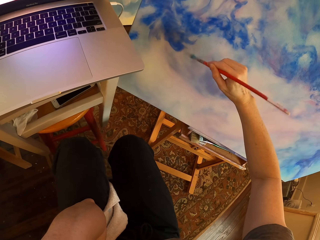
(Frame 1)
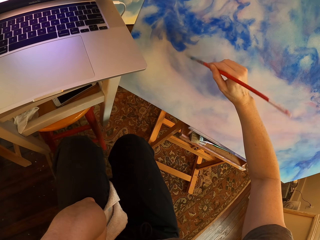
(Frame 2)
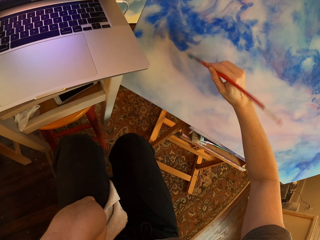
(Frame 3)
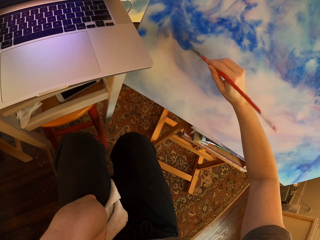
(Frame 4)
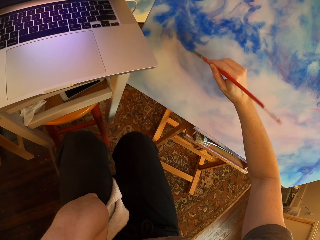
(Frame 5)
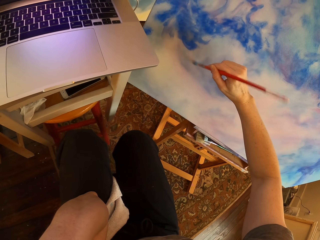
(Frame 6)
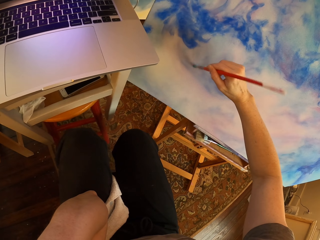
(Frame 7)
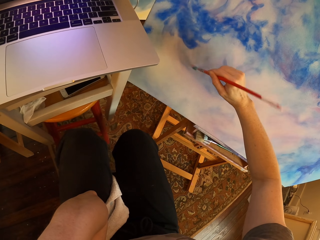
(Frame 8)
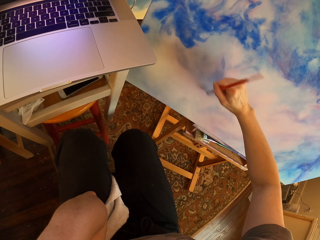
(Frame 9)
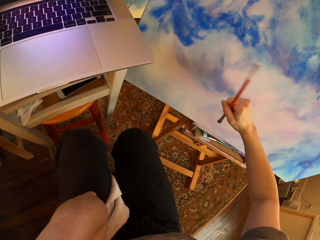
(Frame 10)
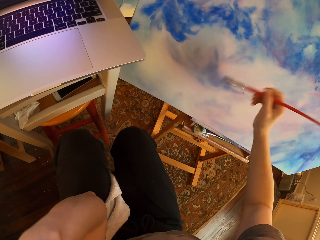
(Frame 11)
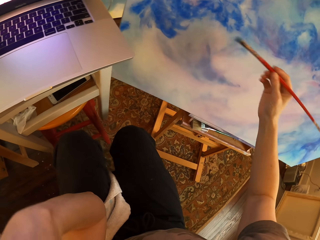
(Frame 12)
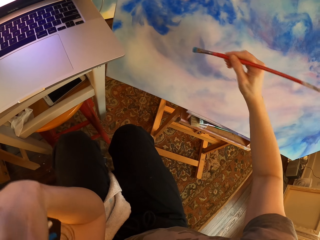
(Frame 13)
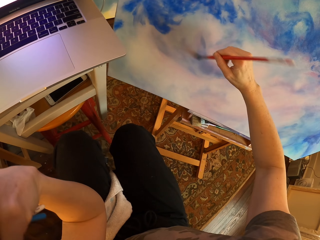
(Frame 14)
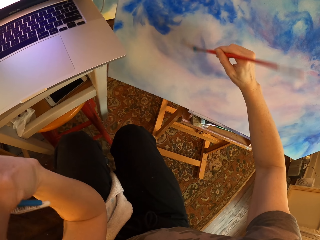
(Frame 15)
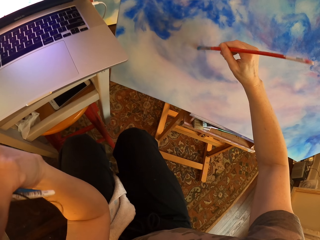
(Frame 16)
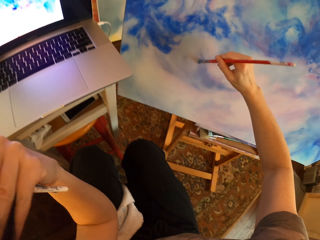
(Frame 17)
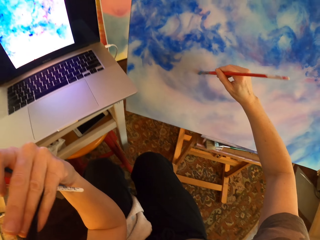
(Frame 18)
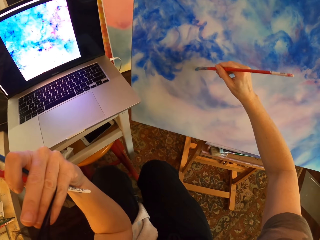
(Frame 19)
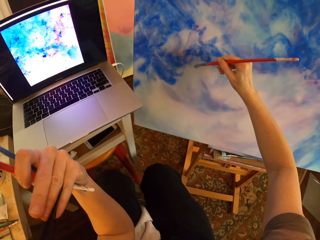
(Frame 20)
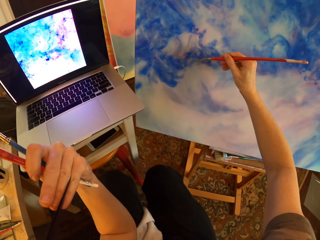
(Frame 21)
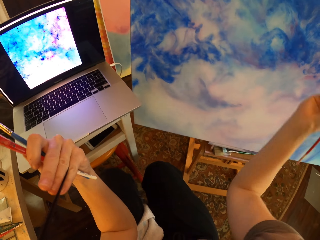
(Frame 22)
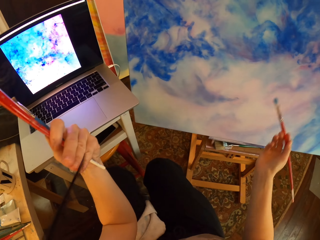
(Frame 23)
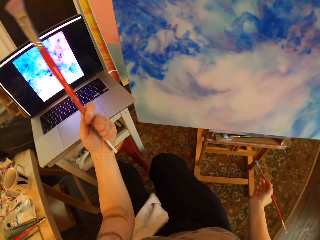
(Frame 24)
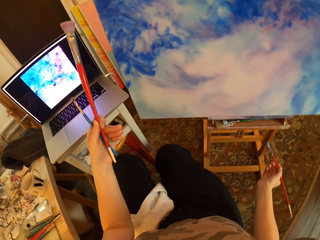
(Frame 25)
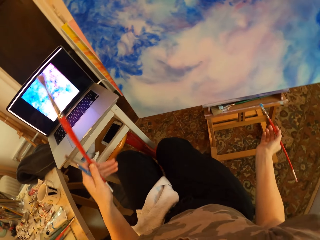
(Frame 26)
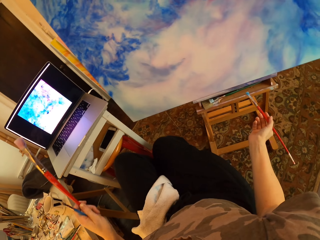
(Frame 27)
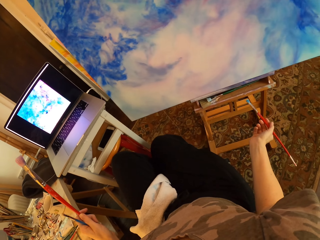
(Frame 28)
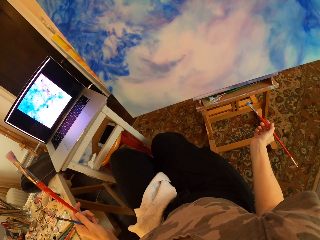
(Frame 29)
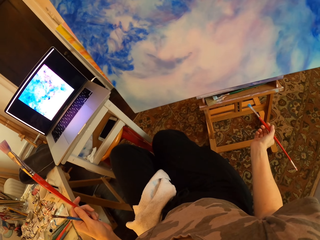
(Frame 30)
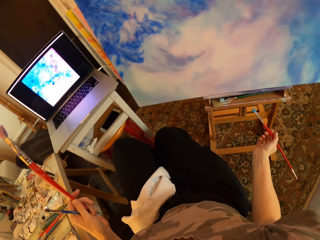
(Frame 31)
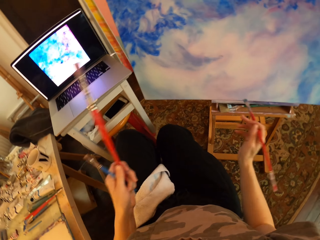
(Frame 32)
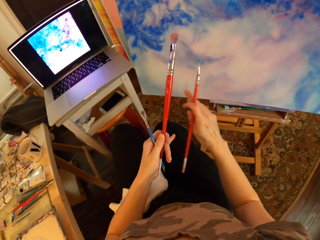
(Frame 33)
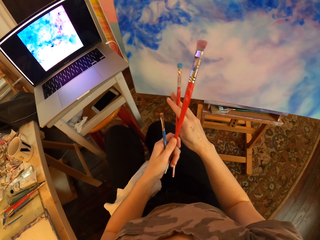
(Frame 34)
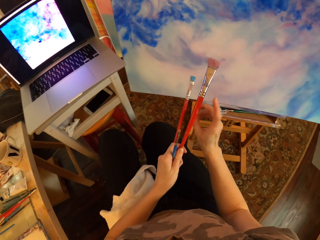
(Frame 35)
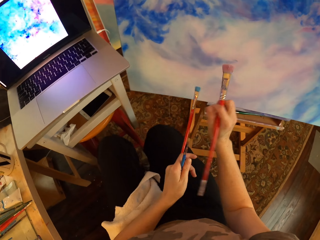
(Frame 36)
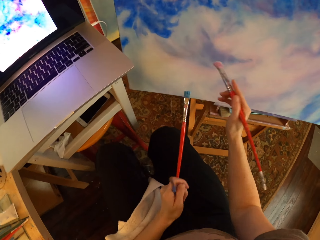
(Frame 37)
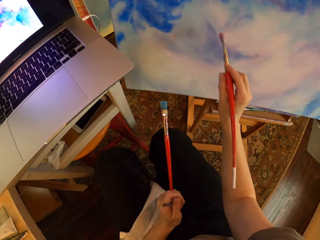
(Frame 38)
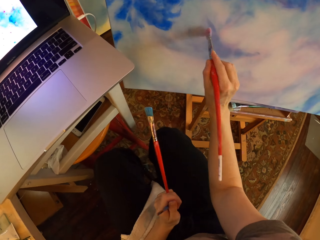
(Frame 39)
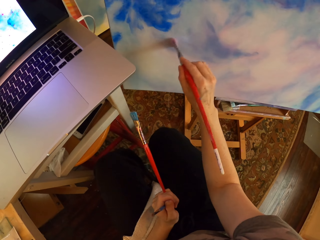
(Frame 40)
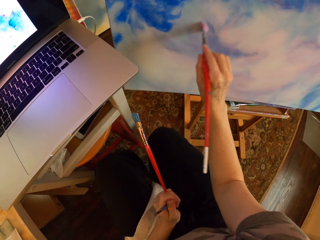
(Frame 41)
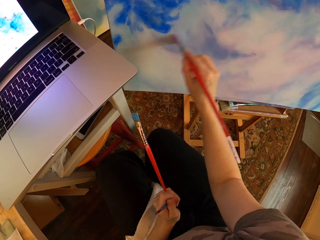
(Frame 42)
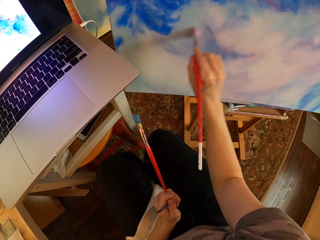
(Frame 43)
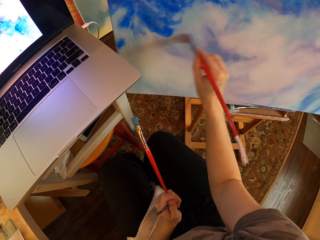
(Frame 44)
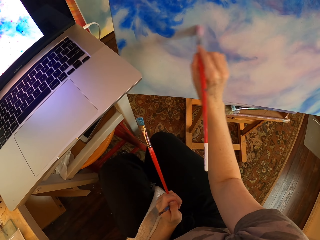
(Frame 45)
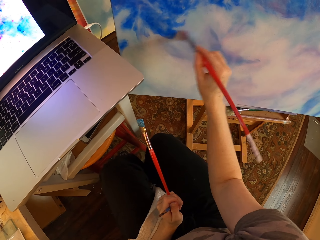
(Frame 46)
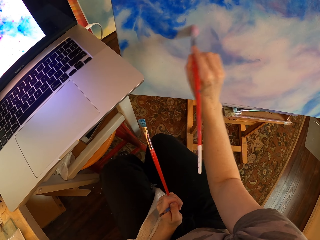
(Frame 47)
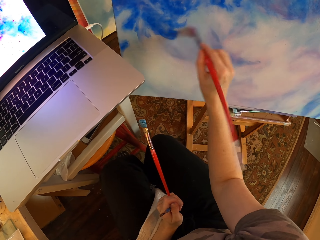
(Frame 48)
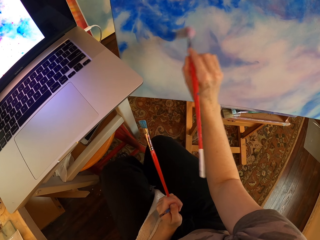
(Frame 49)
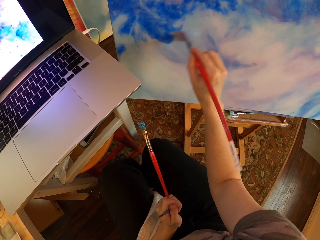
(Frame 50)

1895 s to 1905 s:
The camera wearer holds art brushes. They paint on a canvas with an art brush. They hold the art brushes. They gaze at the painting. They turn to the side. They hold the art brushes. They switch the art brush. They paint on the canvas with an art brush. They hold the art brushes.

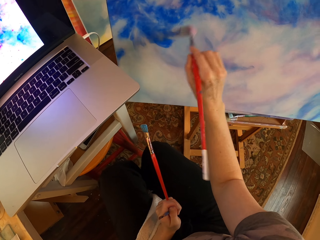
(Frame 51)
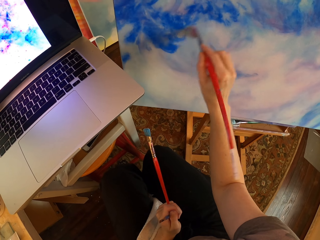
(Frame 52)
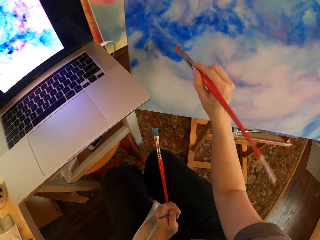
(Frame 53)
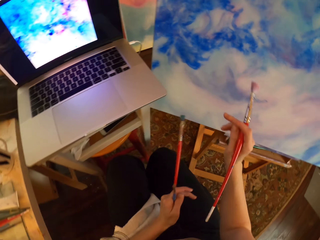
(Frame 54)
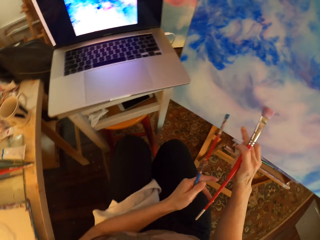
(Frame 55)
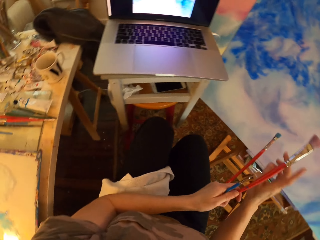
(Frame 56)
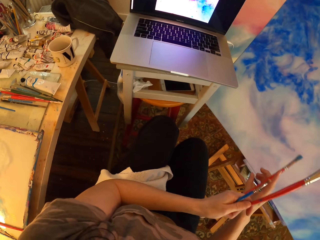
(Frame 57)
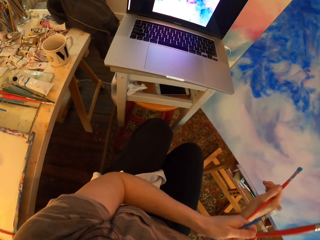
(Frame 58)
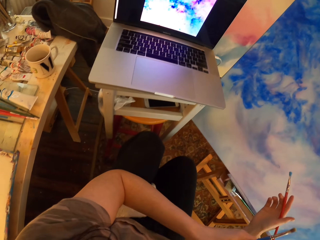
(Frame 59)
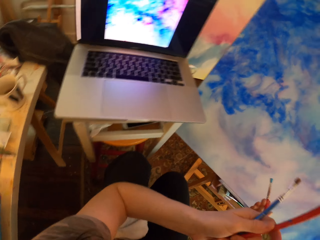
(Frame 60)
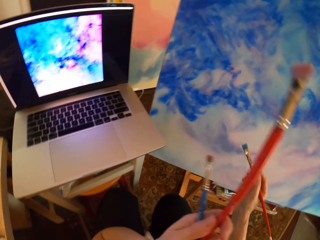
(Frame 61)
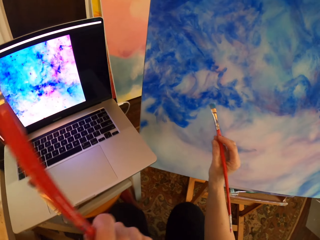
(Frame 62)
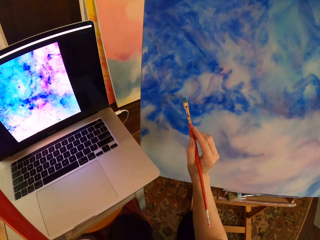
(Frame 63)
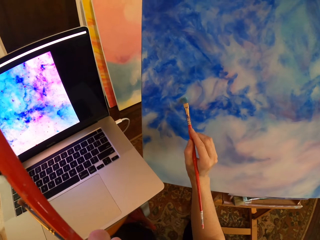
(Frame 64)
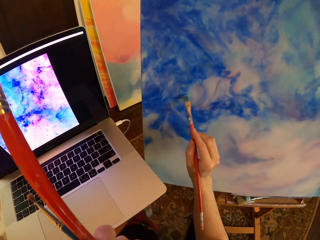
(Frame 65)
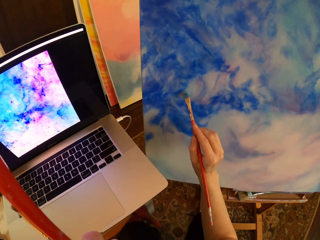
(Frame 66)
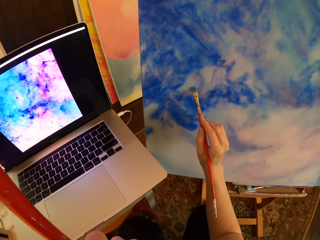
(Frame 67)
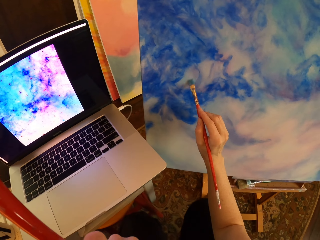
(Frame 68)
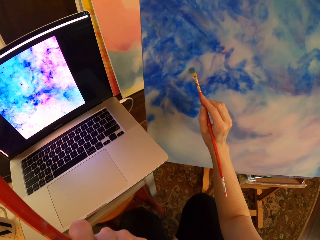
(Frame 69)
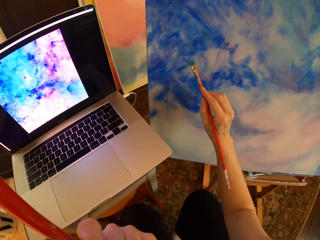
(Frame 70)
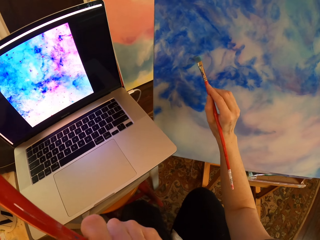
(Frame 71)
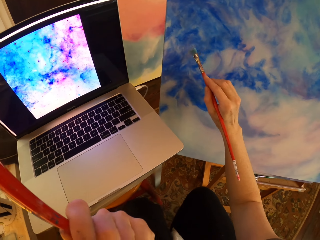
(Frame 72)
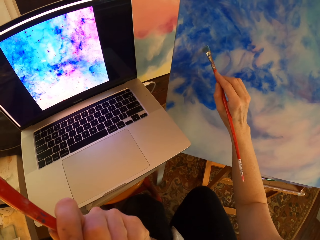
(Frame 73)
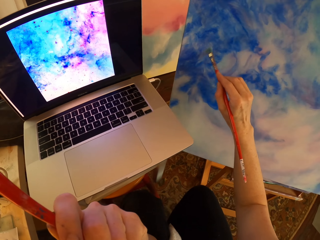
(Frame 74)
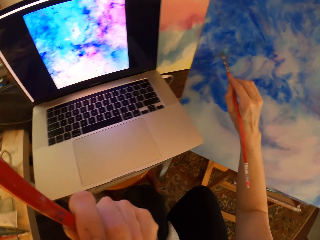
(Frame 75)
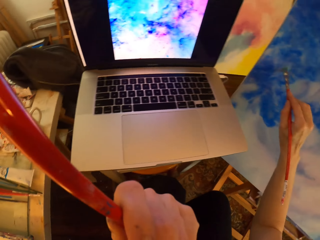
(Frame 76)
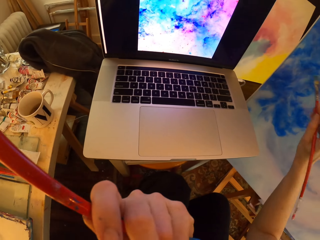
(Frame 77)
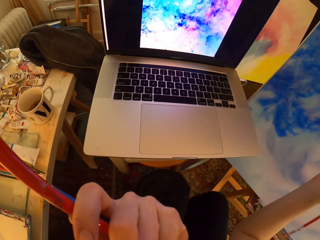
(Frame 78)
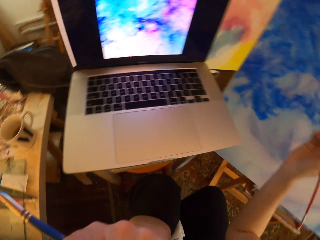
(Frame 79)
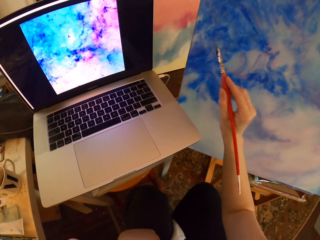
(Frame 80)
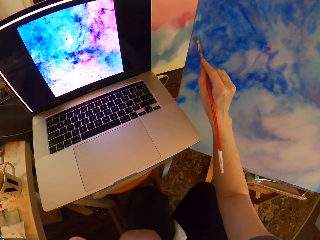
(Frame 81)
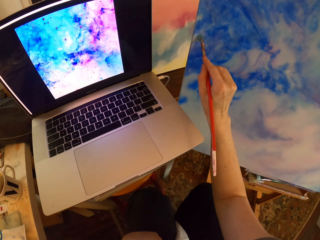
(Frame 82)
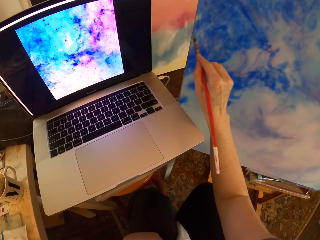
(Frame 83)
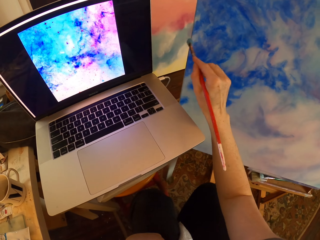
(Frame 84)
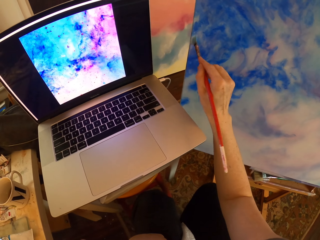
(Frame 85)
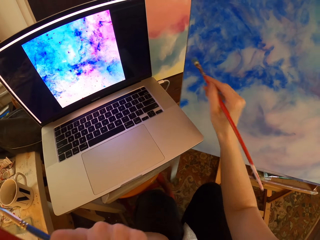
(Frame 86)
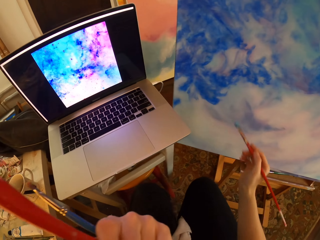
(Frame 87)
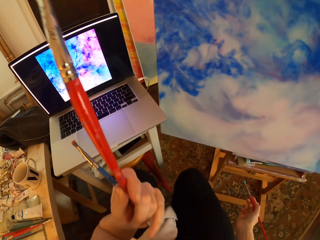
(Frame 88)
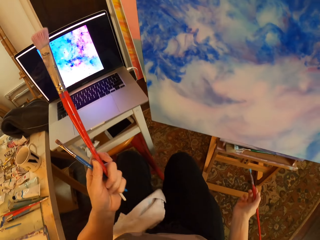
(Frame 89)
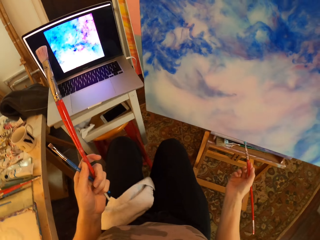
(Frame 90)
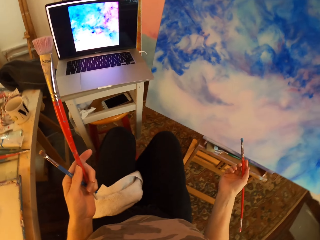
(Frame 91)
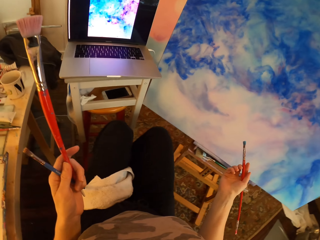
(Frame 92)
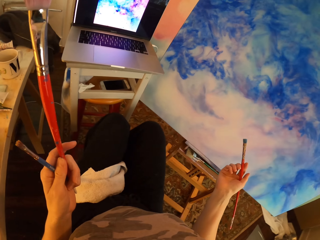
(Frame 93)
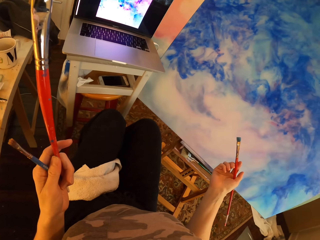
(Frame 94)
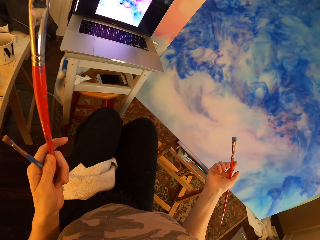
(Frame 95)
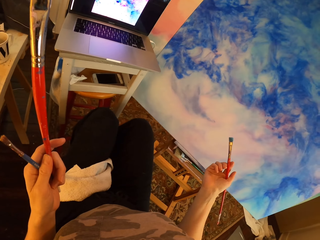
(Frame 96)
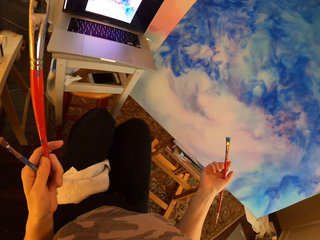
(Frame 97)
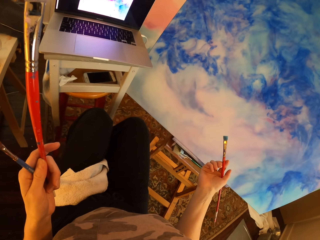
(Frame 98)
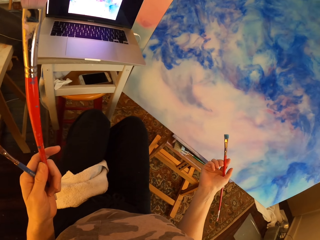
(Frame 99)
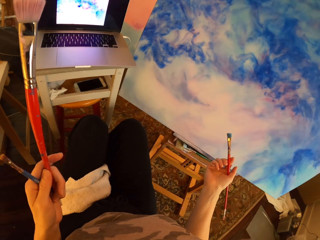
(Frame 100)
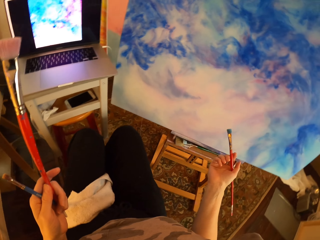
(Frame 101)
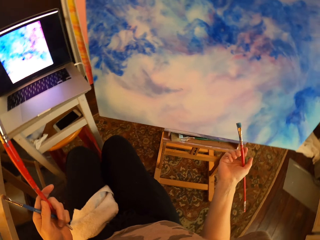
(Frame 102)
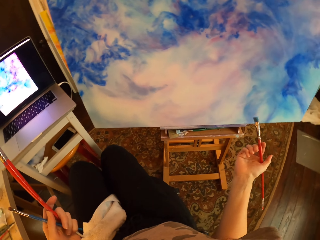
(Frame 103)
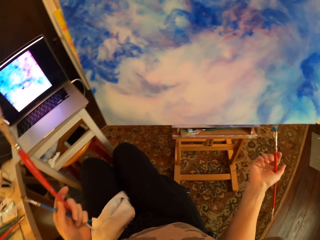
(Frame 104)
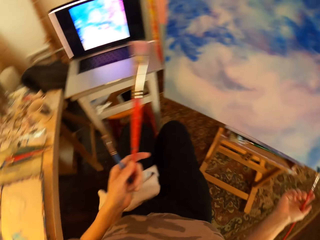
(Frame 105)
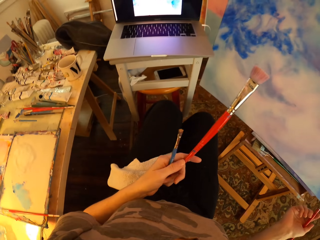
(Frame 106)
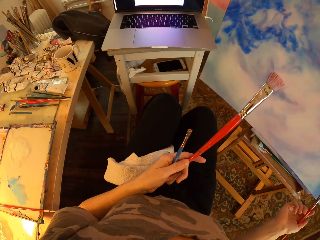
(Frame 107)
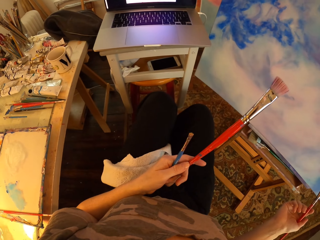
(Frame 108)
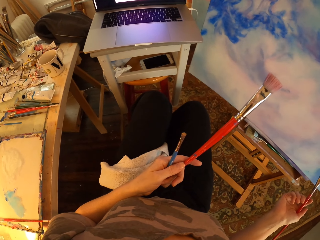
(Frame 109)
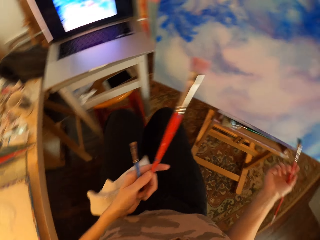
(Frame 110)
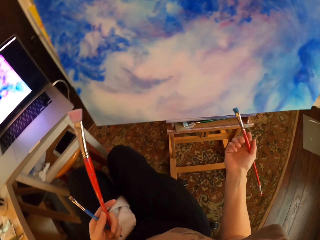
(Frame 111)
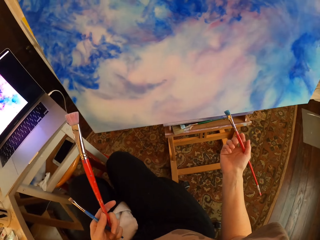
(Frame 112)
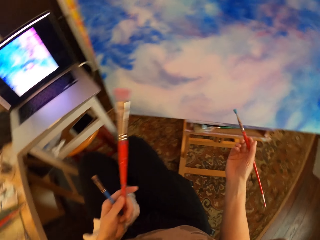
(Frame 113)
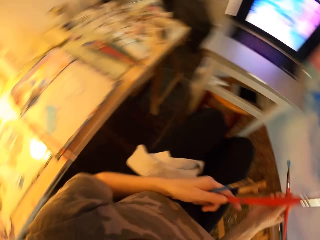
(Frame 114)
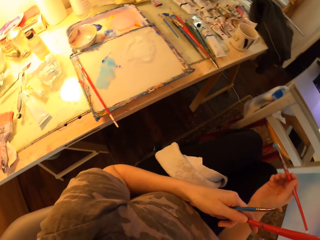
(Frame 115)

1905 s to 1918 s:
The camera wearer switches the art brush. They hold art brushes. They pick a brush from the left hand. They paint on a canvas with an art brush. They hold the art brushes. They paint on the canvas with an art brush. They hold the art brushes. They gaze at the painting. They look at the laptop.
